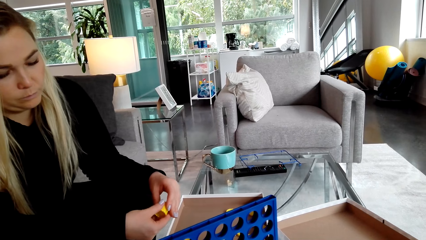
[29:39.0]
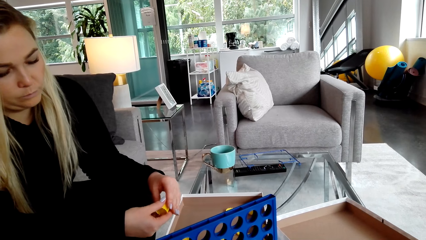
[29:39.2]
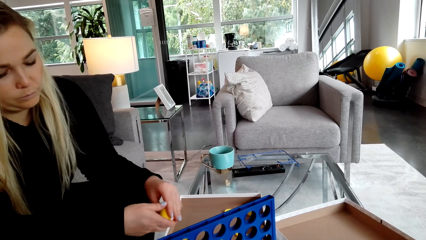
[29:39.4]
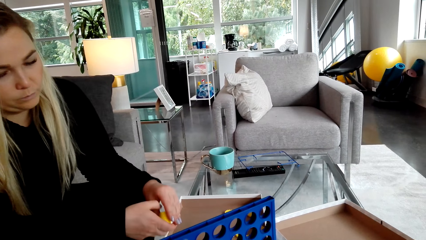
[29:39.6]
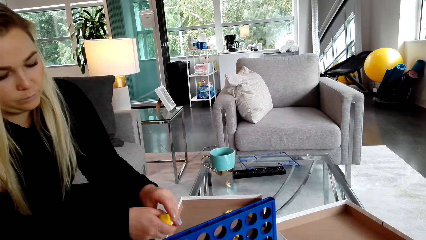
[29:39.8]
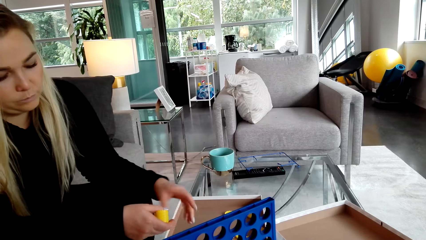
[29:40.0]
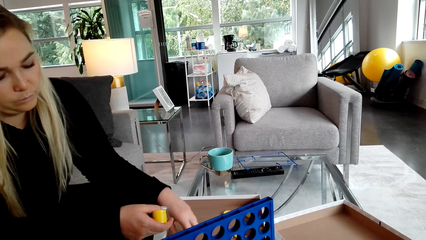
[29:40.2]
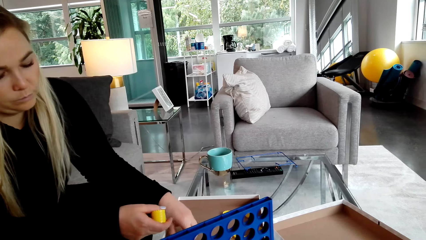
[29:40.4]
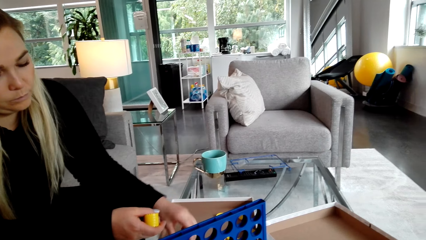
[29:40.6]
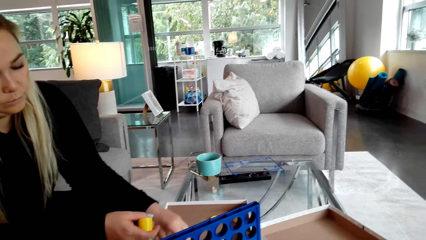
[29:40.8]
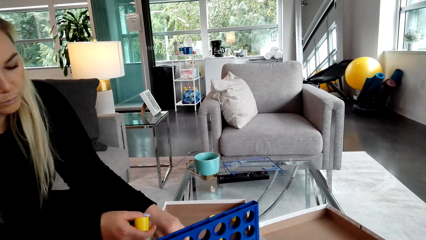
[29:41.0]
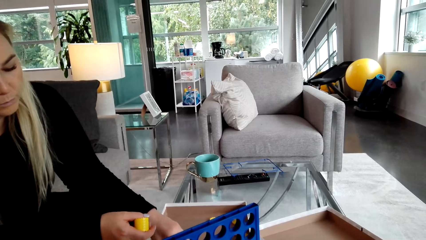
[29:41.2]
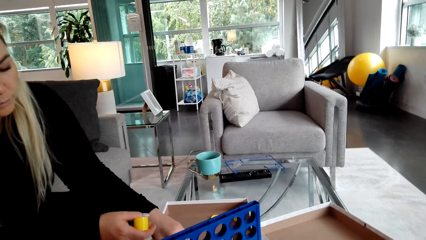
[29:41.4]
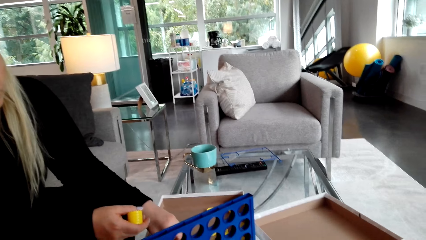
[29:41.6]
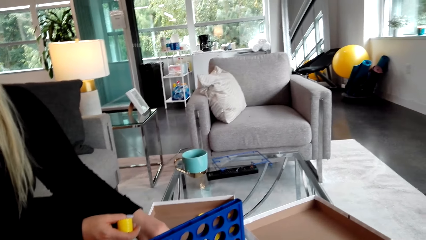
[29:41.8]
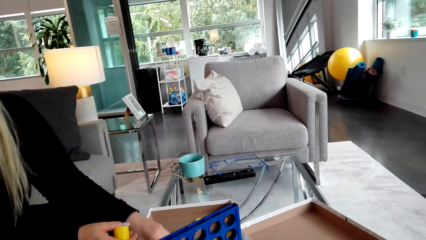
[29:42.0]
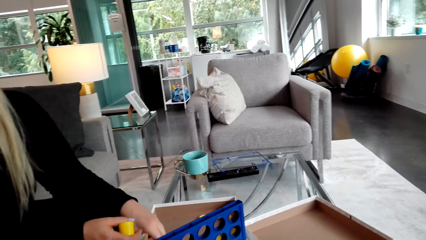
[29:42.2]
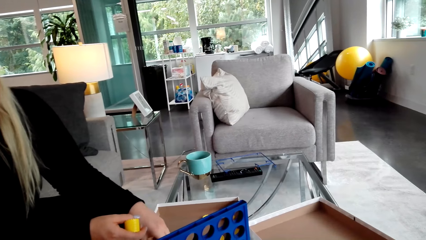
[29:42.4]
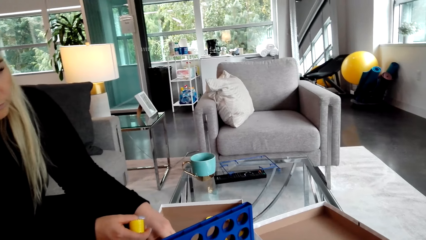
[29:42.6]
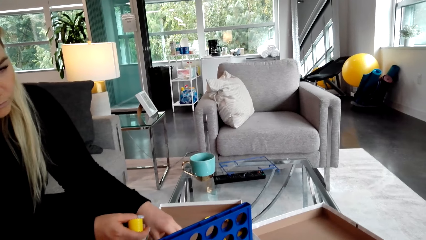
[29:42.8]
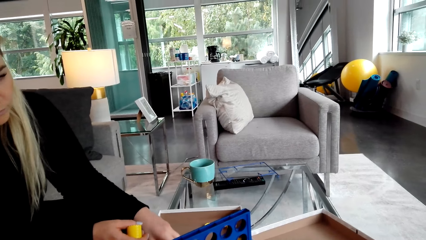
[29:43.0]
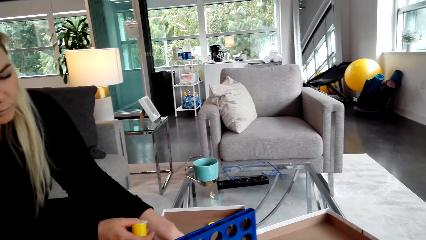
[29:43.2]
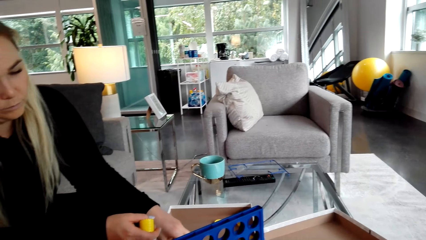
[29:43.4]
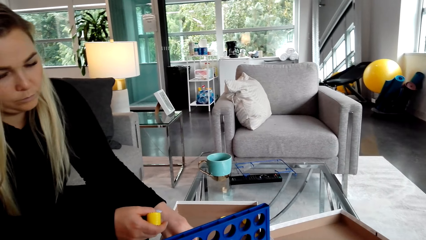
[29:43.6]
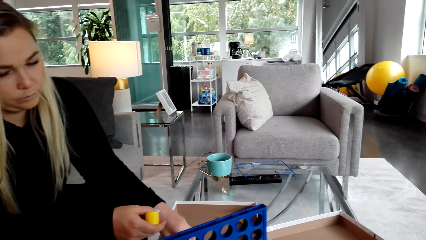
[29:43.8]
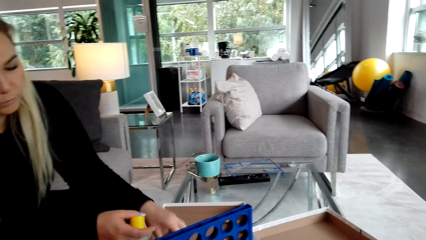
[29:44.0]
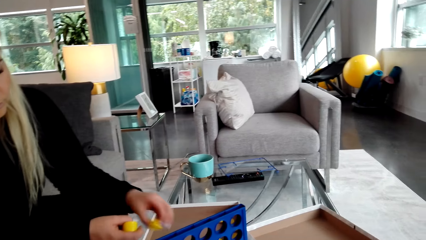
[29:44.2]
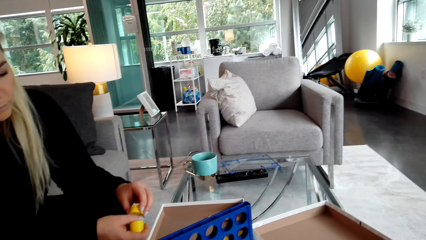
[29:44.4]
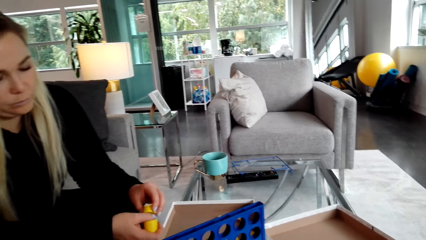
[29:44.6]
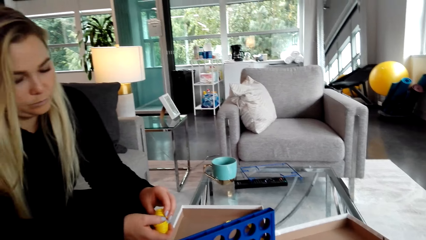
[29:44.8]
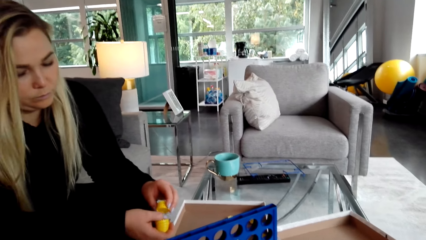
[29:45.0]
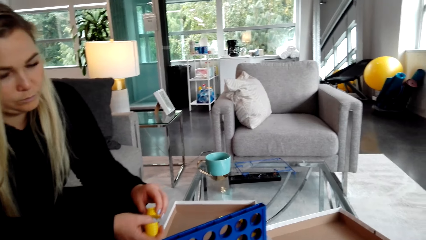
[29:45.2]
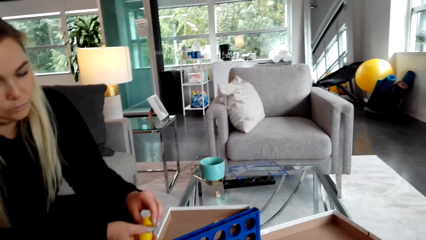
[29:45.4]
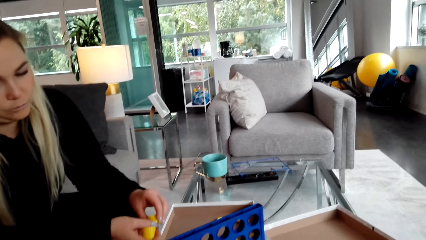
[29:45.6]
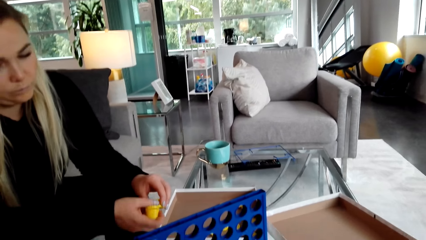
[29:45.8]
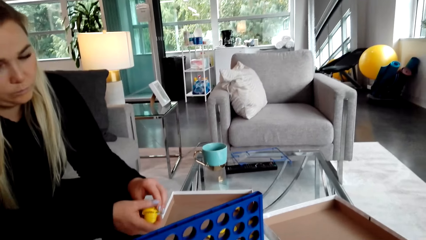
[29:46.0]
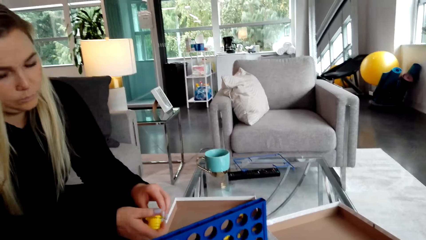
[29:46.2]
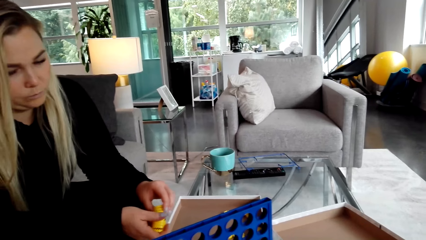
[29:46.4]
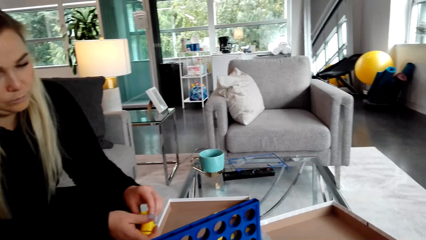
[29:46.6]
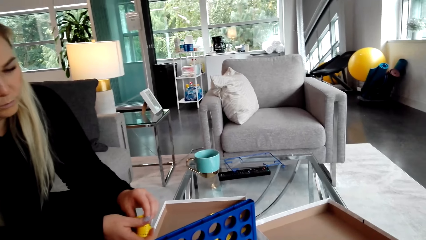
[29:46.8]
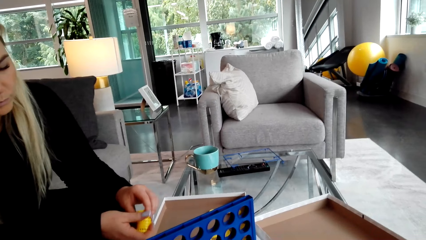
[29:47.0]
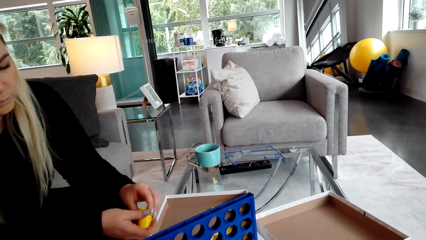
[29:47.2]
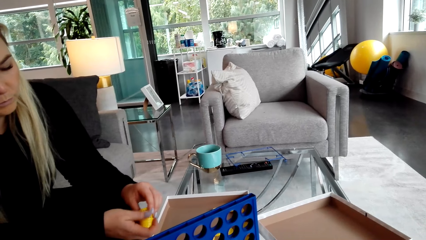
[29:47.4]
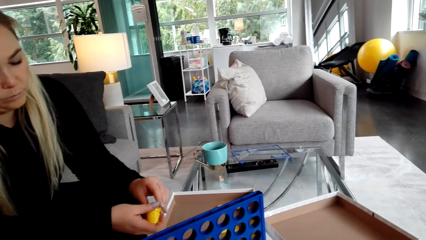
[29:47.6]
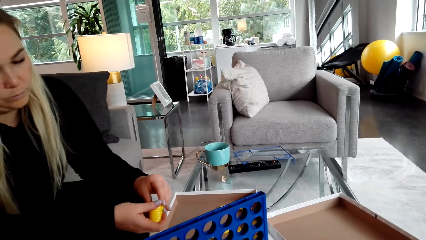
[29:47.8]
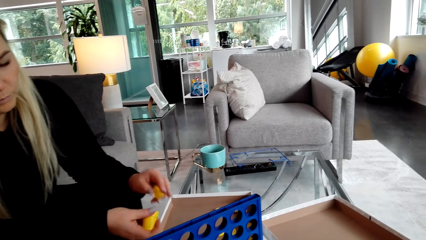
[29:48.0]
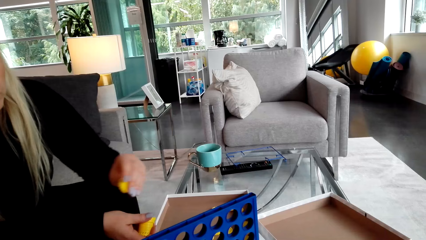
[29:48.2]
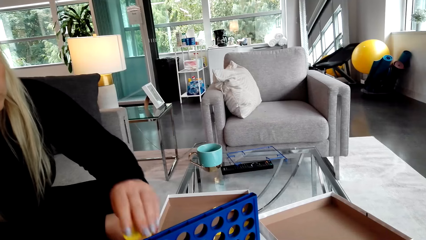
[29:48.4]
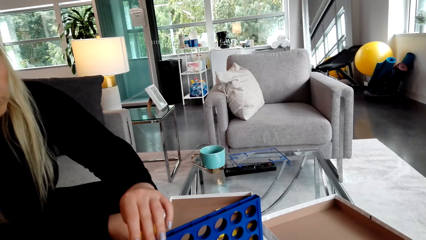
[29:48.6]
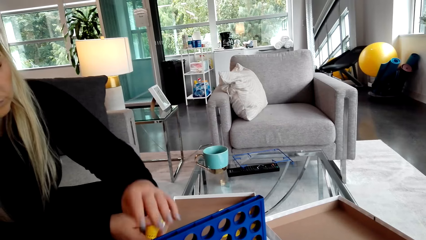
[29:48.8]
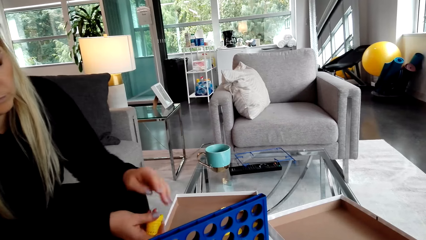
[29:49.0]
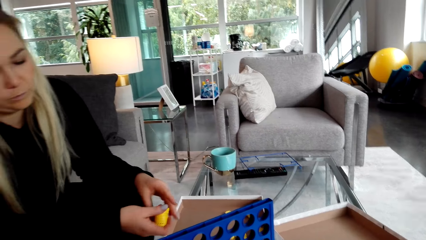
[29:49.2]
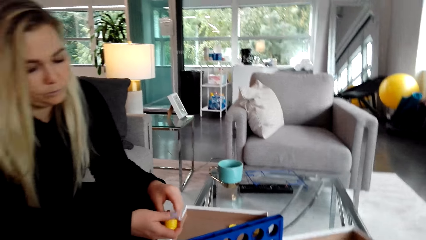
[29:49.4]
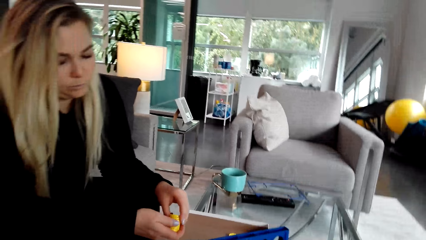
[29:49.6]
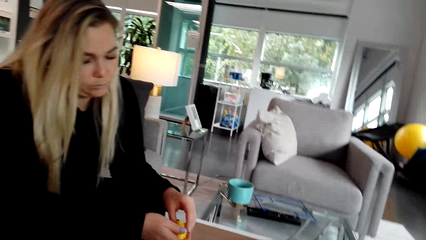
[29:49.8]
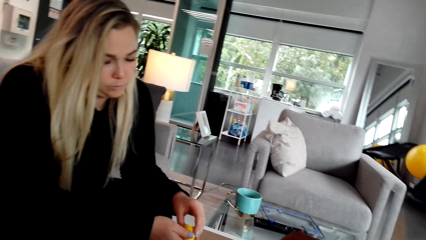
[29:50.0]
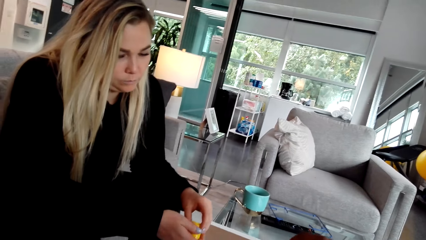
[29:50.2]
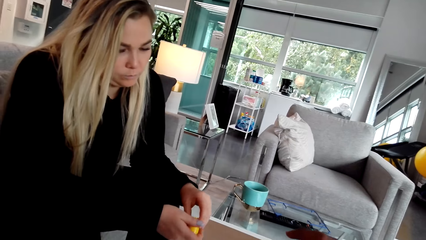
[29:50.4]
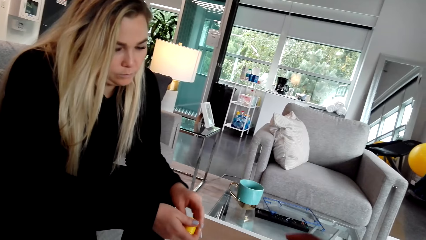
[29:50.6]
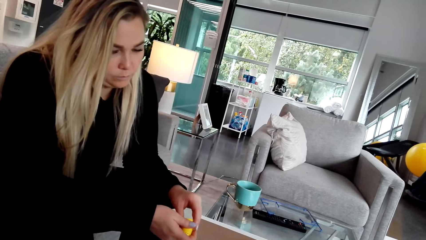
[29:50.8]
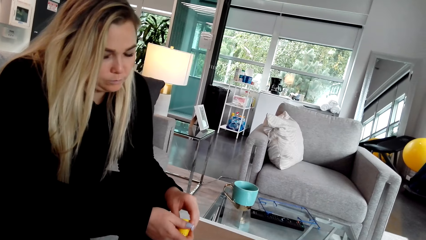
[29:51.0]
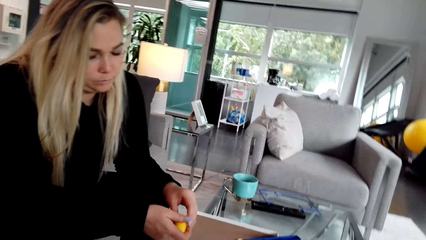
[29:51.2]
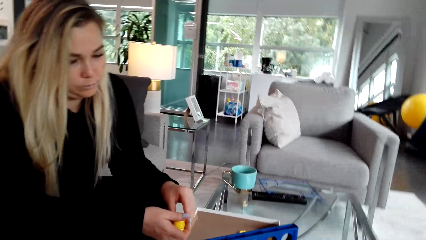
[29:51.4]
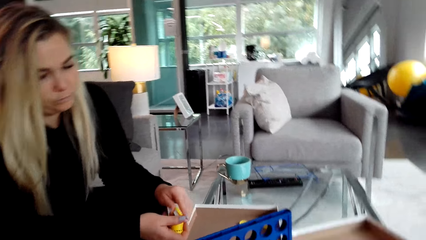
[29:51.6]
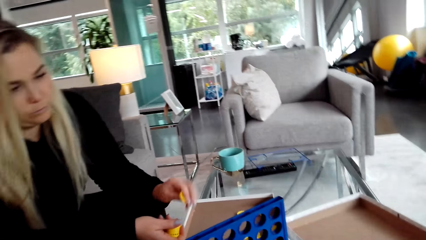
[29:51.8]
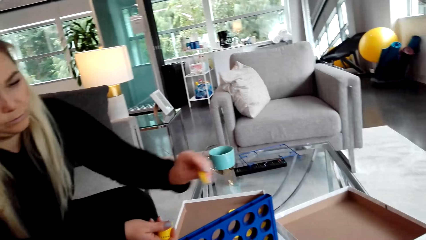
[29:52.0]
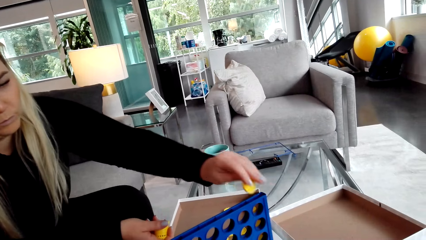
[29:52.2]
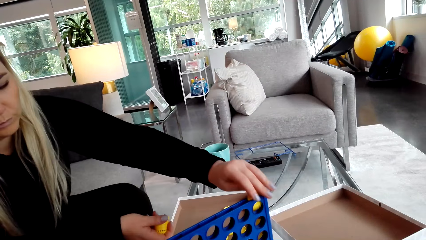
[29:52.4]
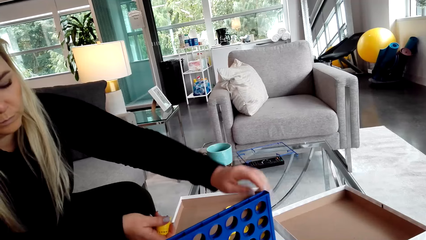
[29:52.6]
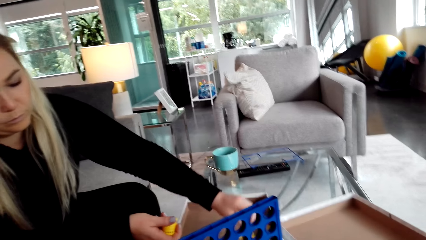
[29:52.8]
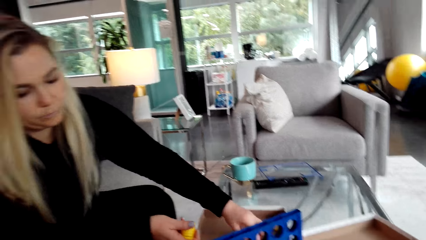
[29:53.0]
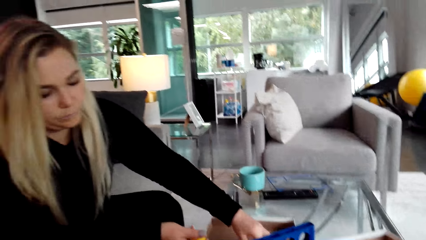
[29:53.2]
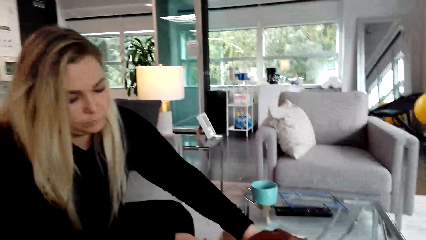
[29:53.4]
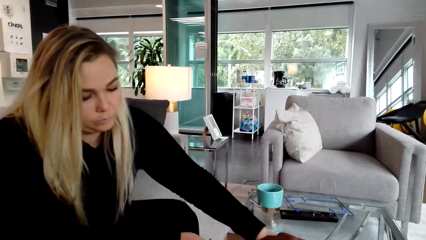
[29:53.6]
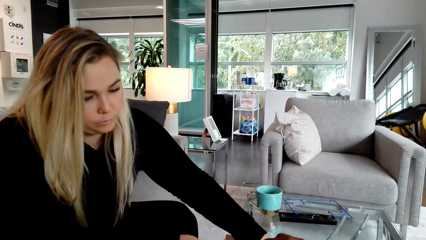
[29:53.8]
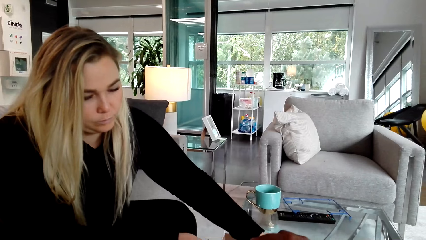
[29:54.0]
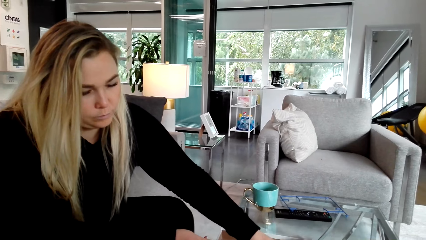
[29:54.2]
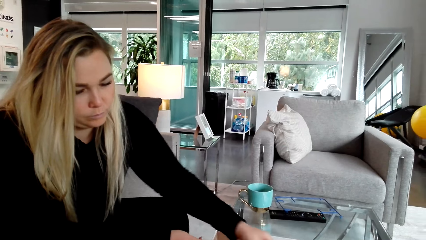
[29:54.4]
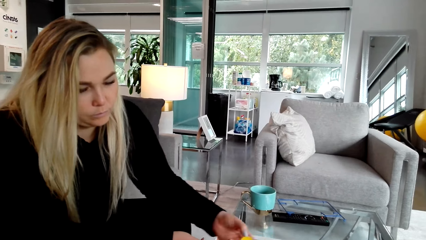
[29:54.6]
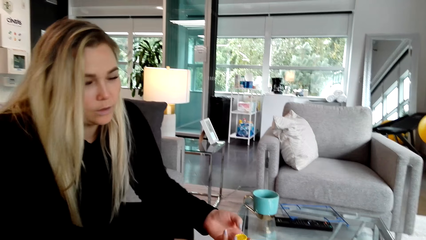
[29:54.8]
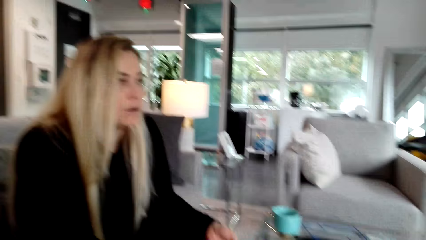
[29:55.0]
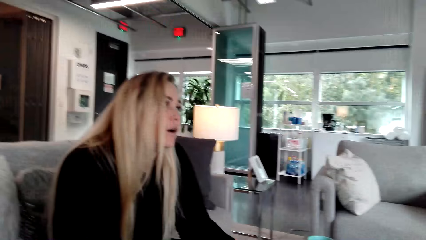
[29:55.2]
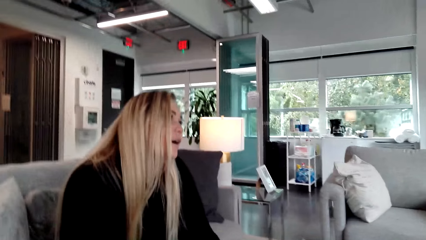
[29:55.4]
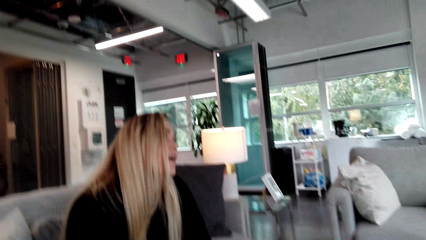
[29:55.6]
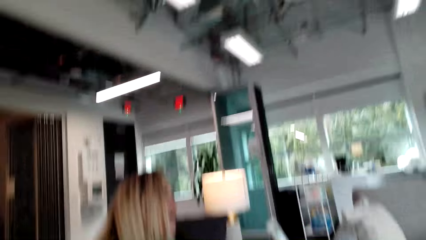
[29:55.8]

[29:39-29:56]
A woman picks a lid. The woman places the lid in the crate. The camera wearer looks around. The woman places the lid in the crate. The woman picks a lid.
